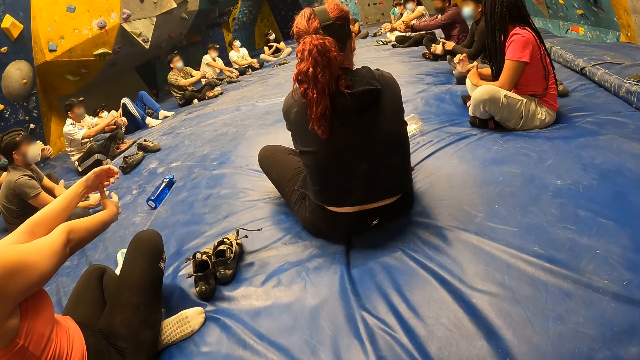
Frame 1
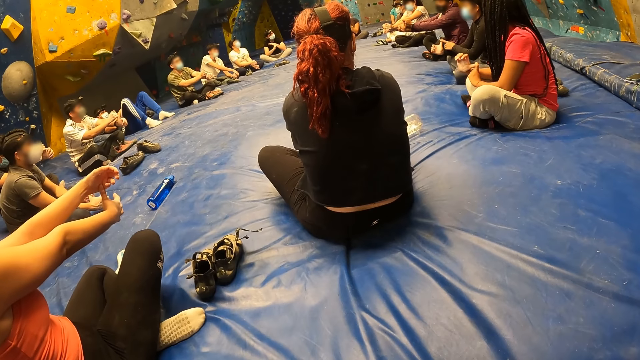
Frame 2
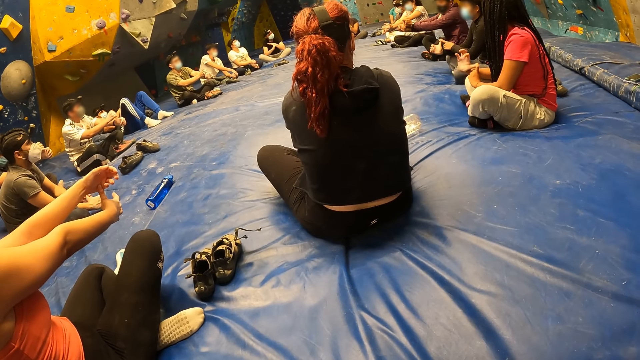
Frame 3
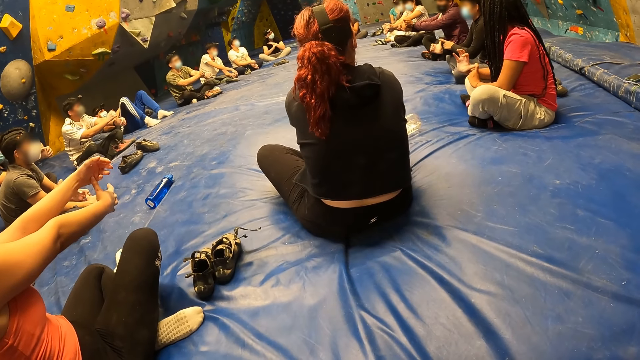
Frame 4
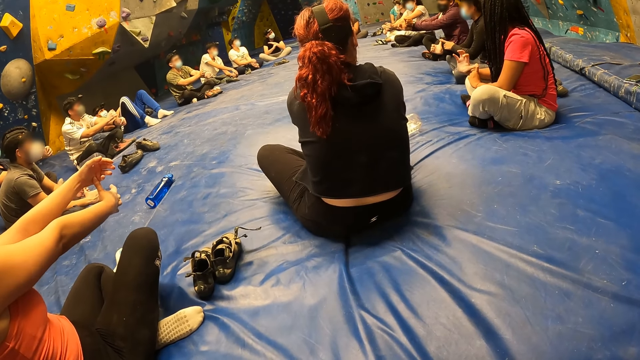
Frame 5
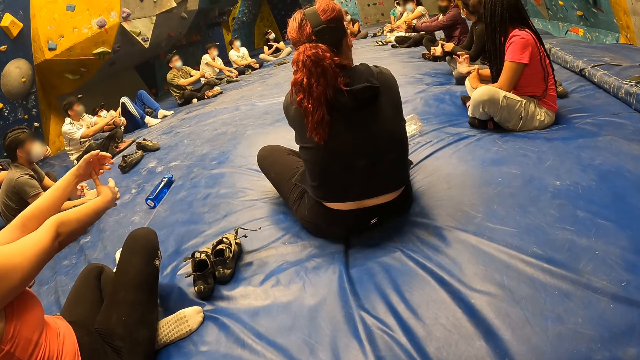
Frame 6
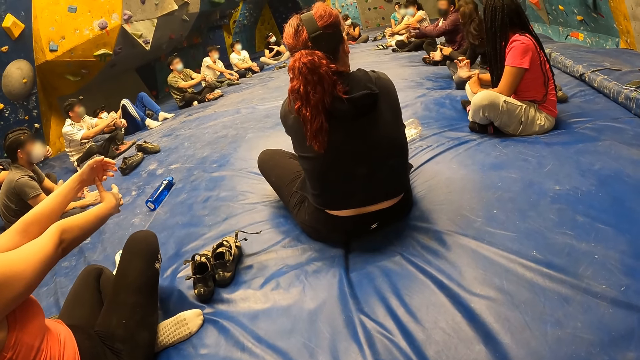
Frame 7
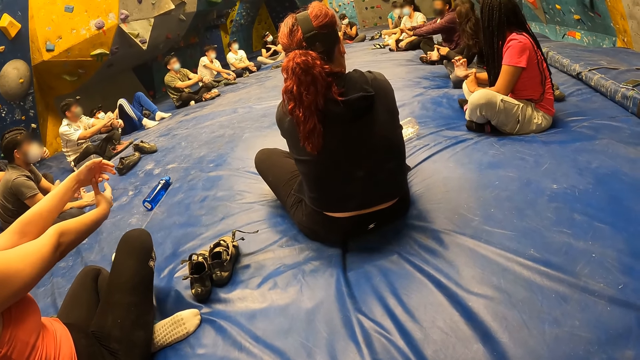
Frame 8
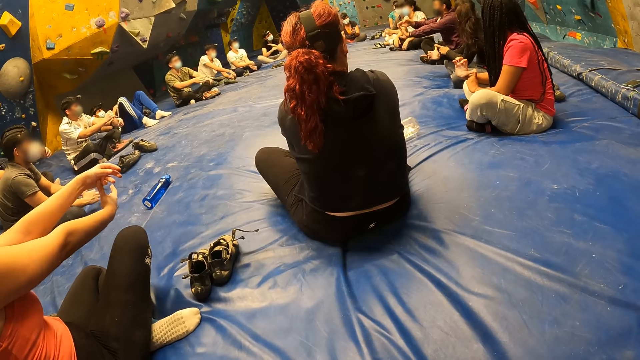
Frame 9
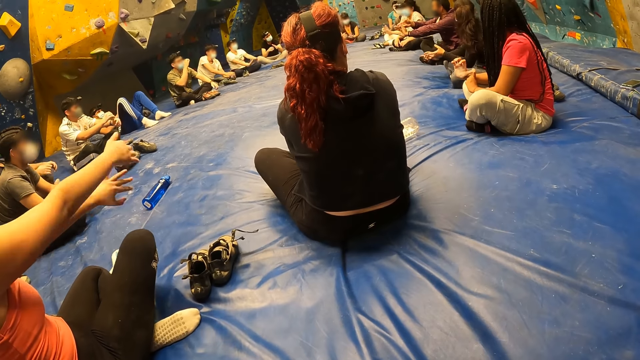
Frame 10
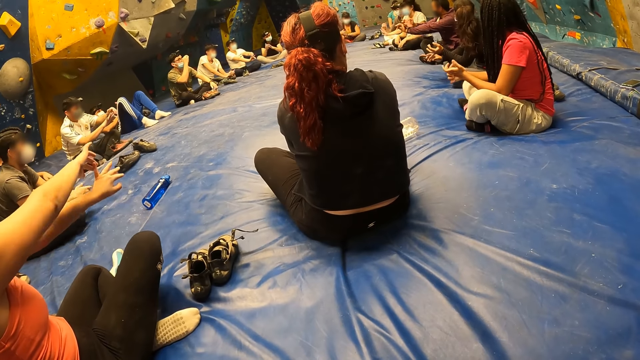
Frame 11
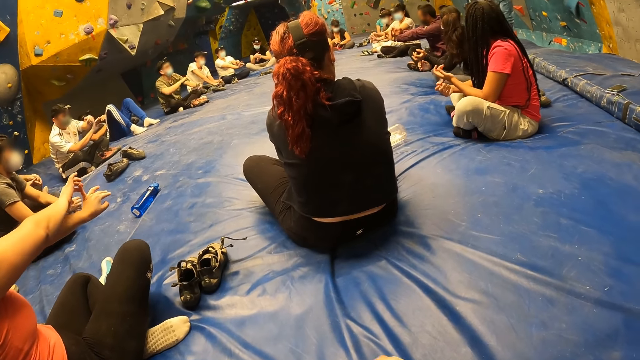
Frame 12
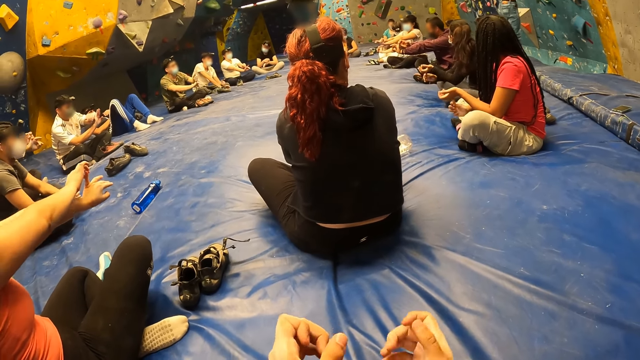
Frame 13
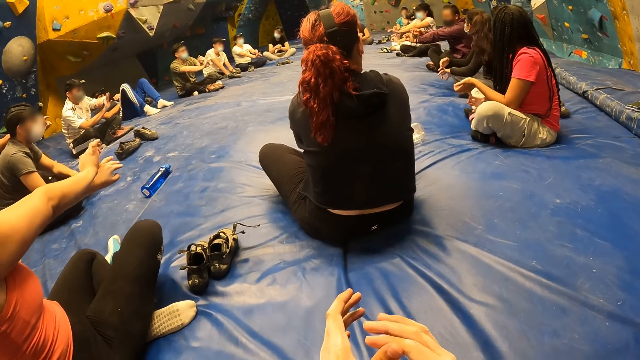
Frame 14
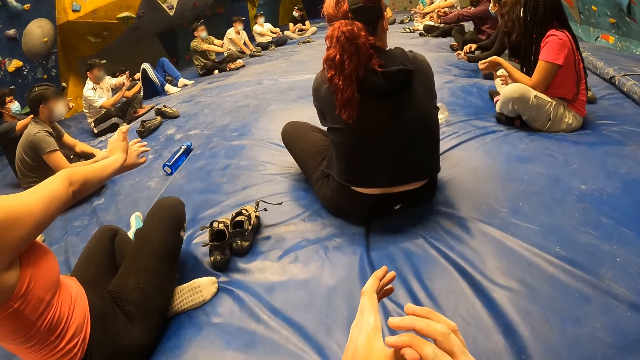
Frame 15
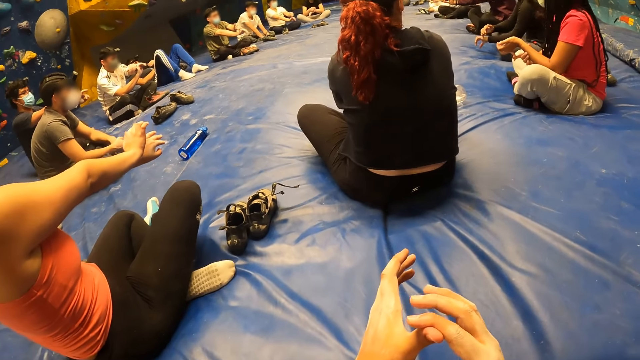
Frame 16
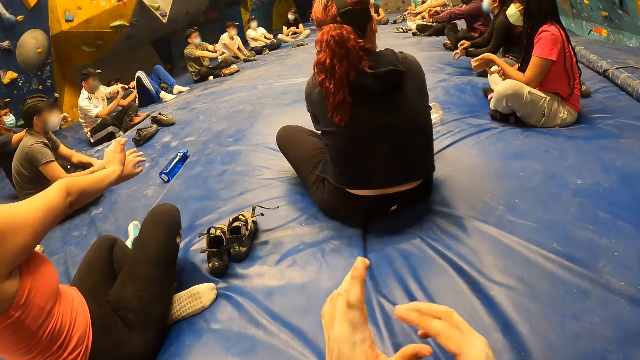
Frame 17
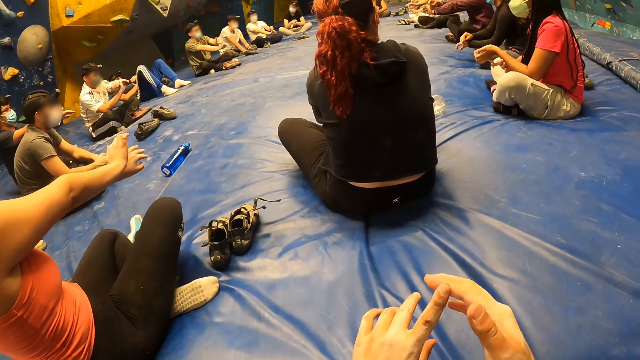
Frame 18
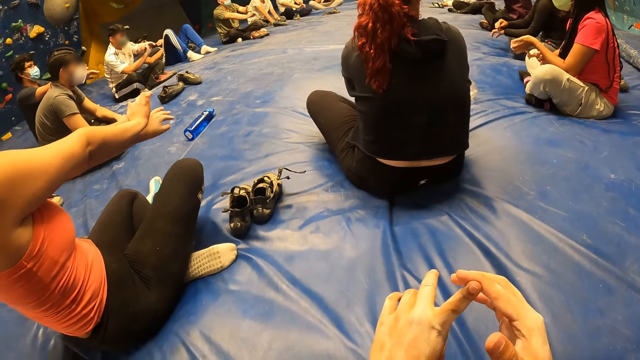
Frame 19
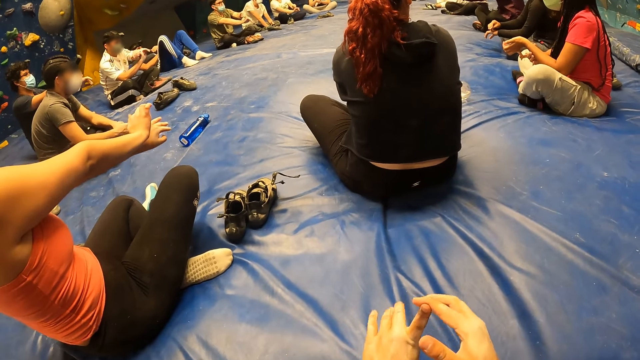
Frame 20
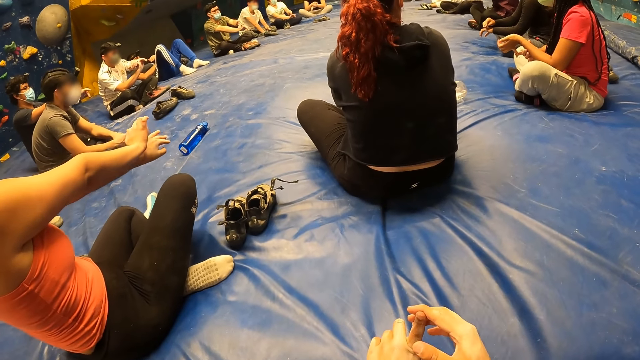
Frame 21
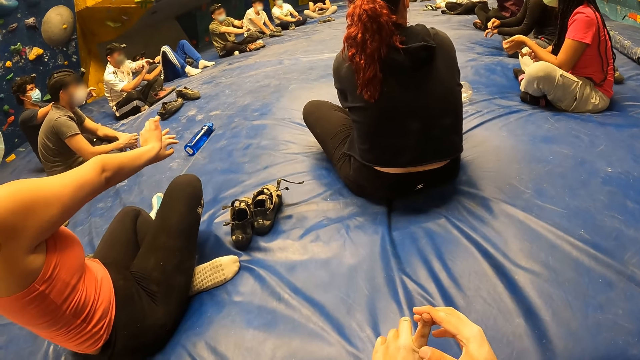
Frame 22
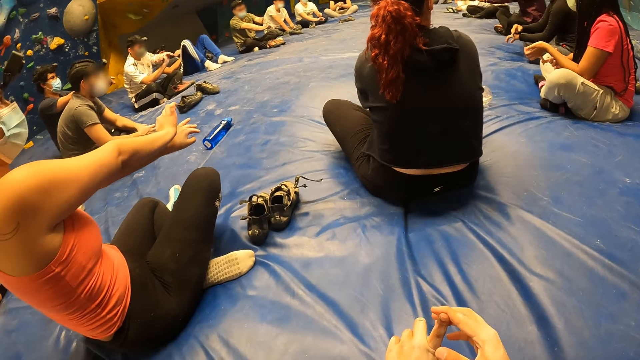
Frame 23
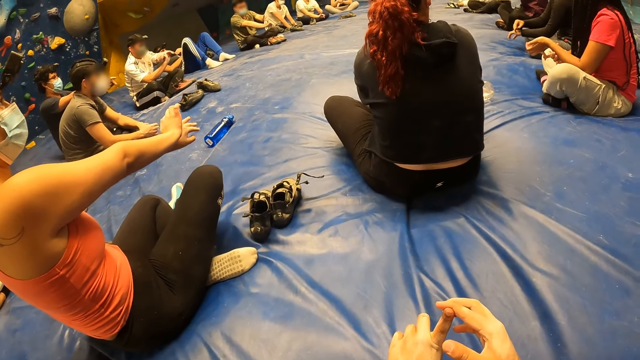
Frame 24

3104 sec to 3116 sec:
The camera wearer stretches his fingers.

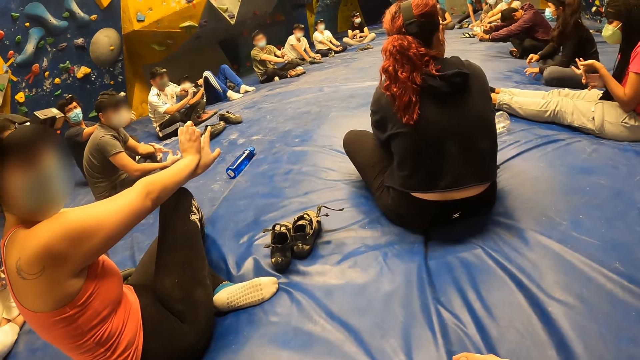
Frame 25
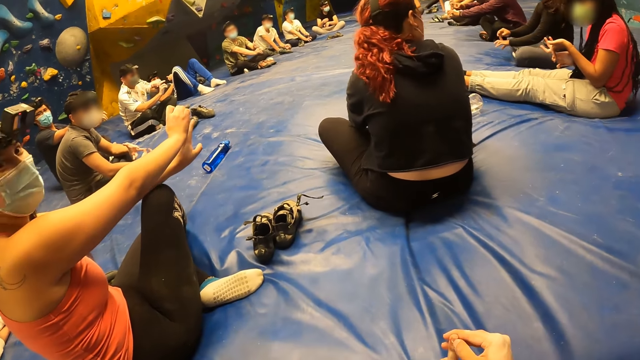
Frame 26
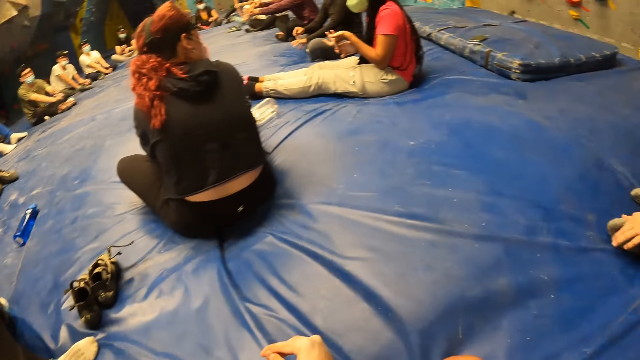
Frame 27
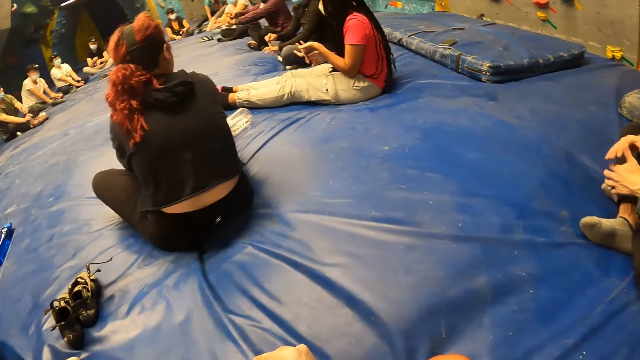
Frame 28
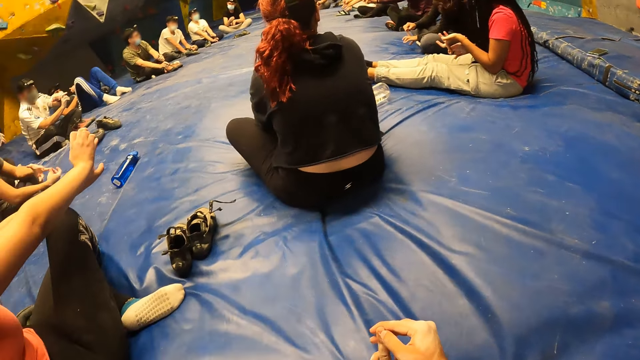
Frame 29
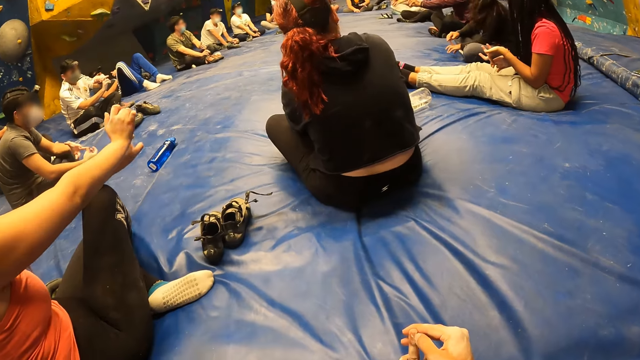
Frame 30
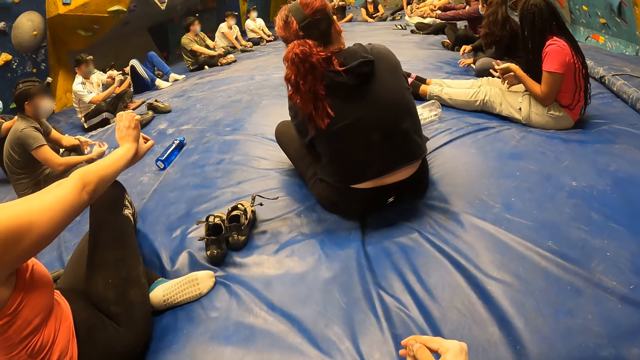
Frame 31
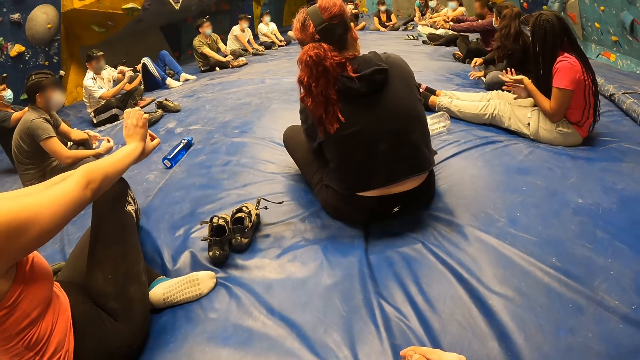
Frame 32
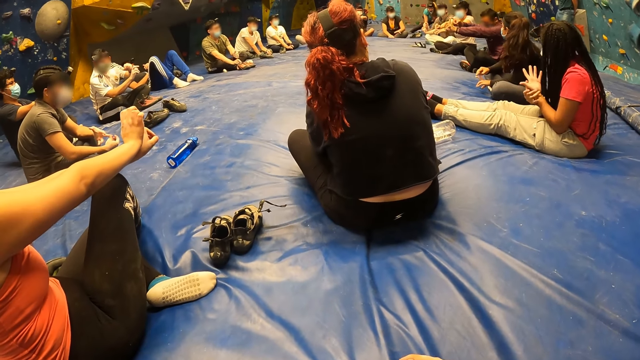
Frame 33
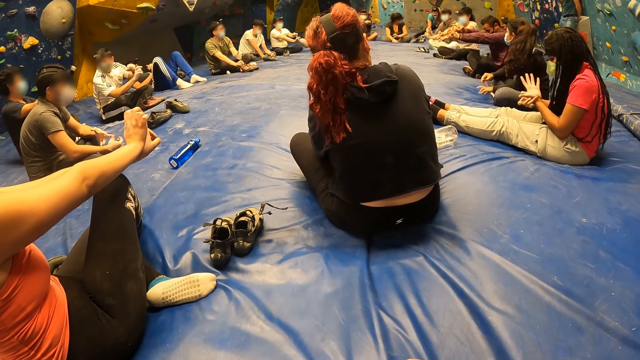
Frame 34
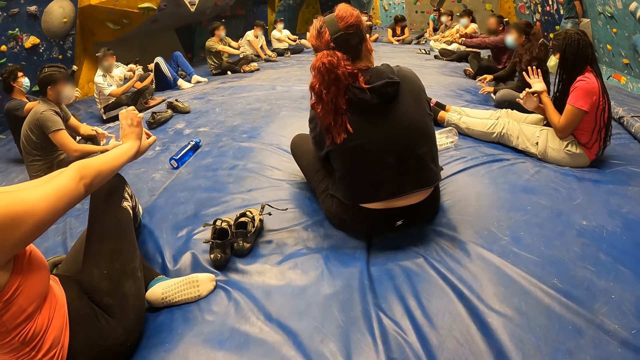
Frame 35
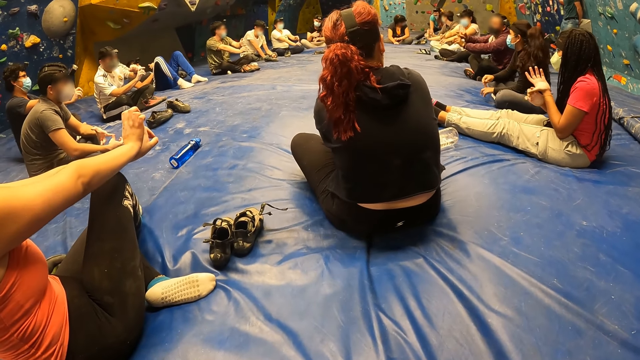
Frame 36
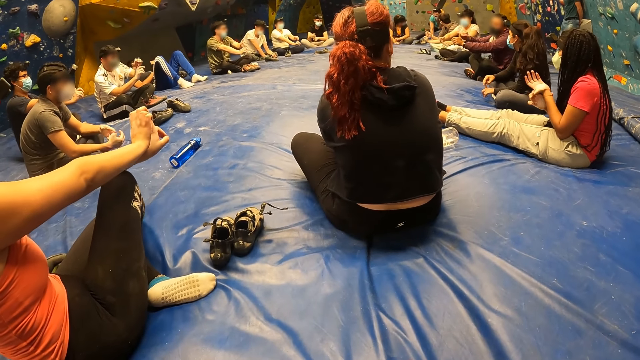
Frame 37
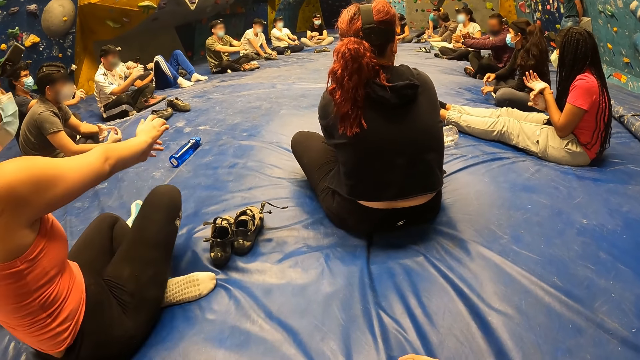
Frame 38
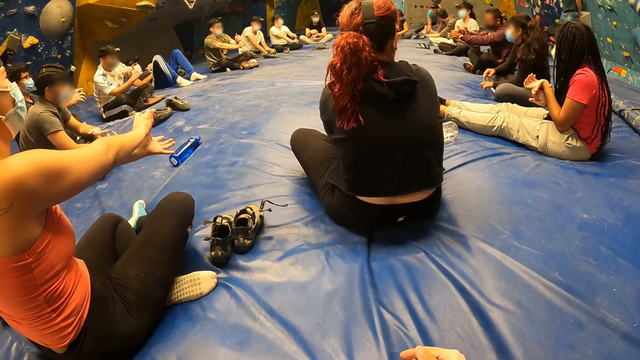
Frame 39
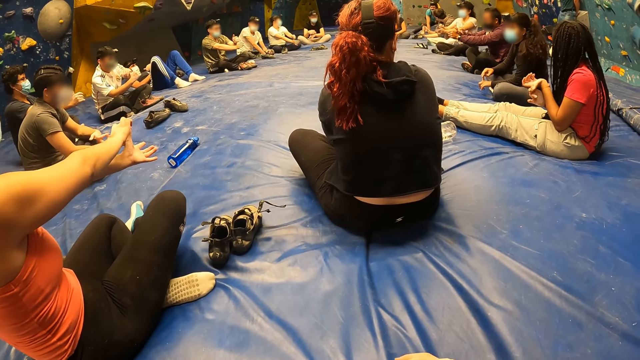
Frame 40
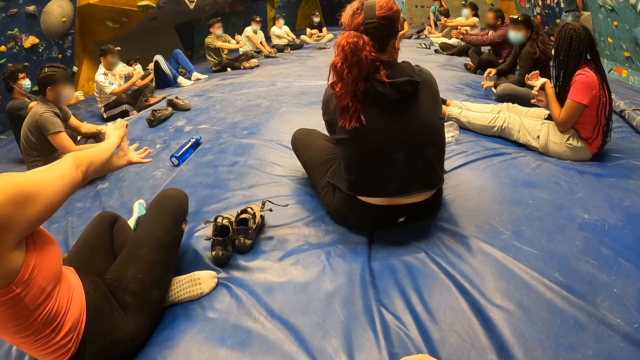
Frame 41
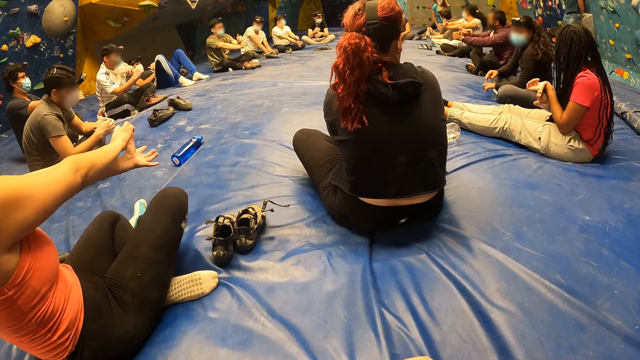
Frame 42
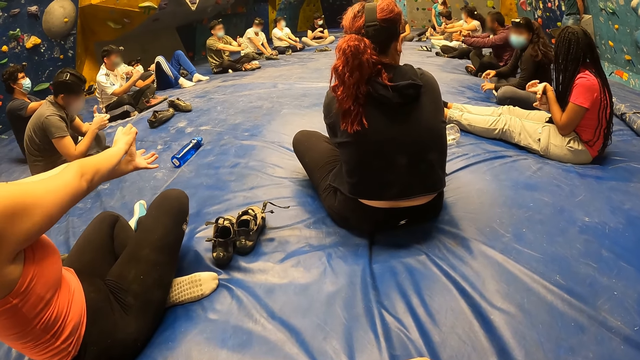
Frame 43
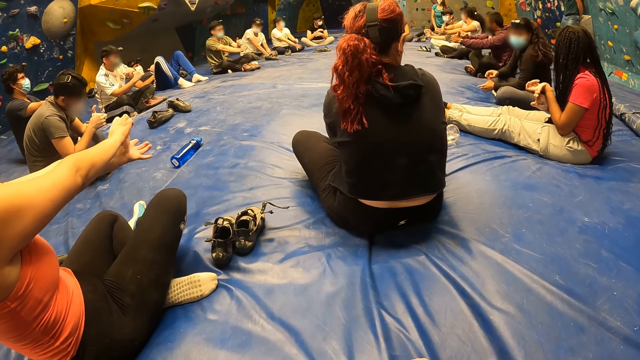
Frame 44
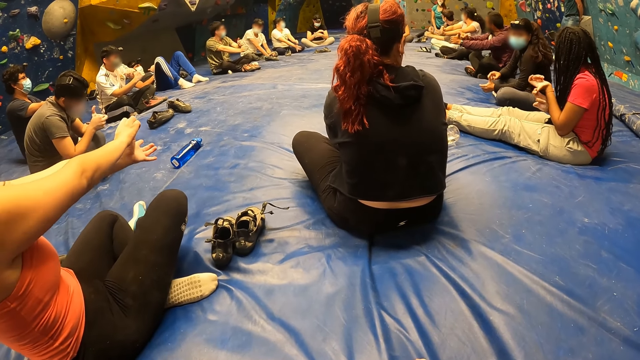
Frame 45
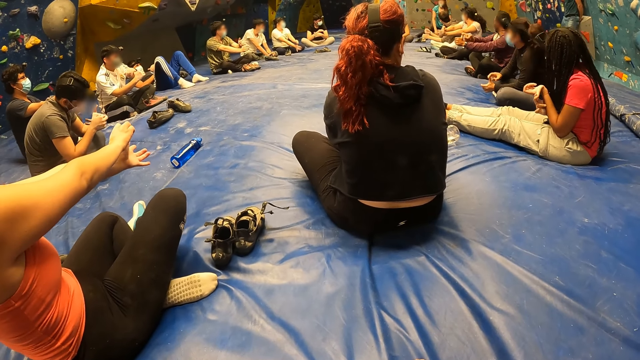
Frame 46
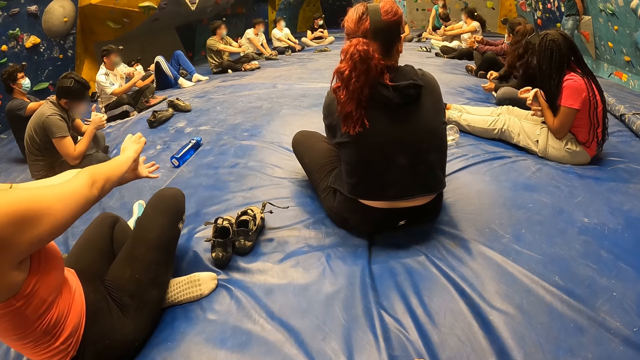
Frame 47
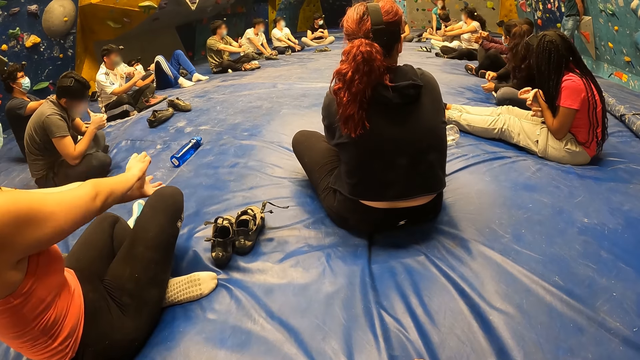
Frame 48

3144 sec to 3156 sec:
The camera wearer looks around the room.
